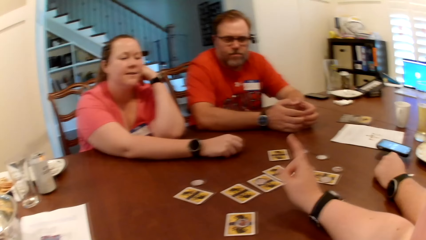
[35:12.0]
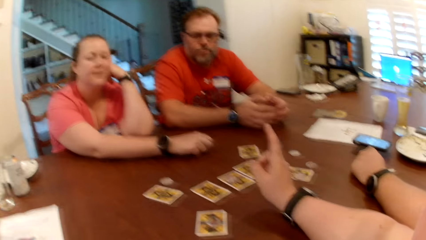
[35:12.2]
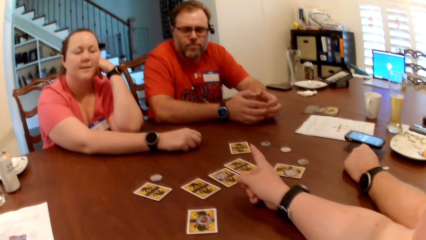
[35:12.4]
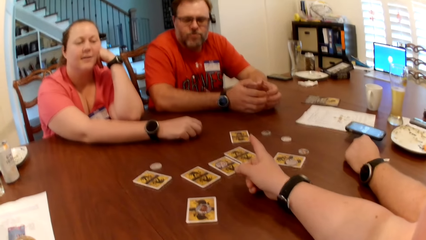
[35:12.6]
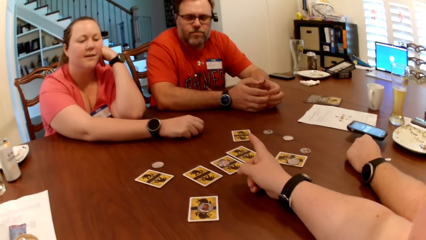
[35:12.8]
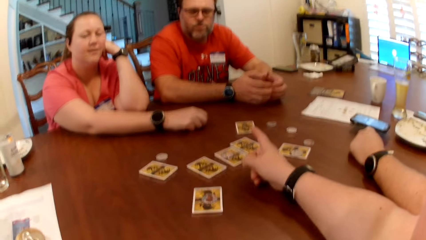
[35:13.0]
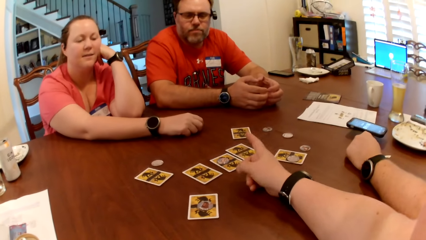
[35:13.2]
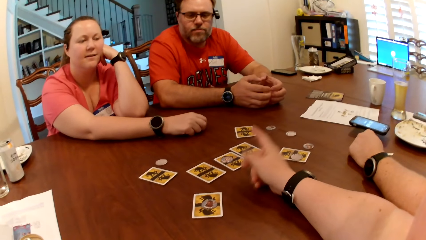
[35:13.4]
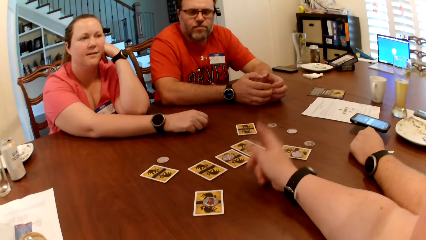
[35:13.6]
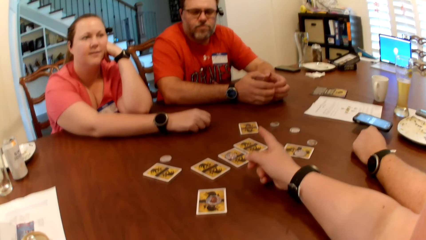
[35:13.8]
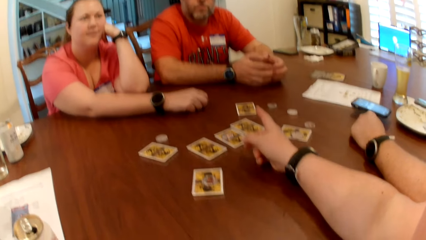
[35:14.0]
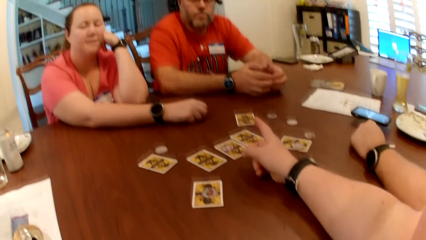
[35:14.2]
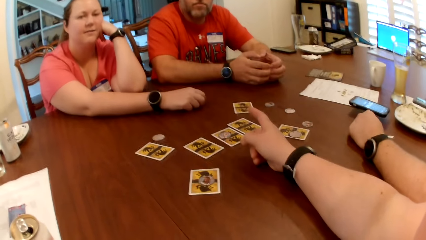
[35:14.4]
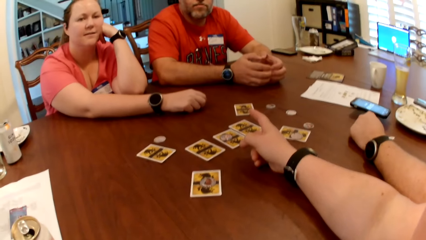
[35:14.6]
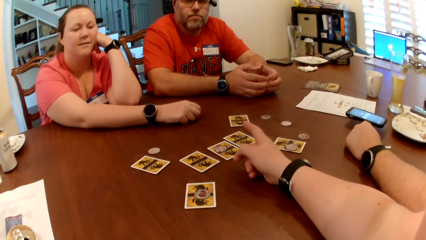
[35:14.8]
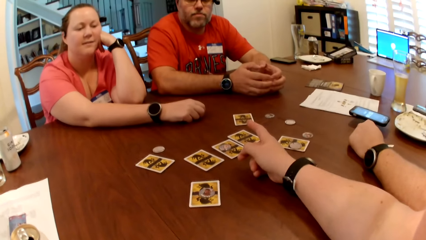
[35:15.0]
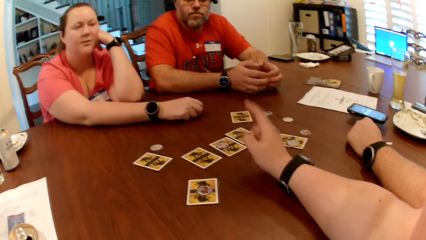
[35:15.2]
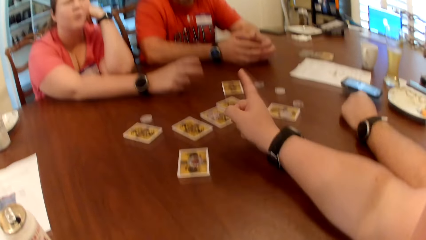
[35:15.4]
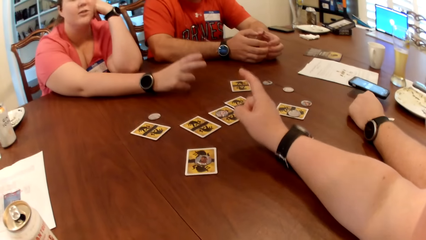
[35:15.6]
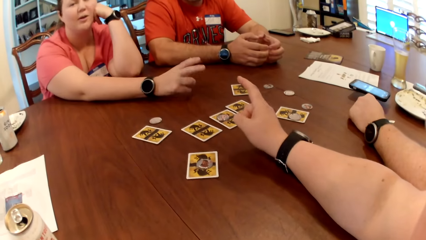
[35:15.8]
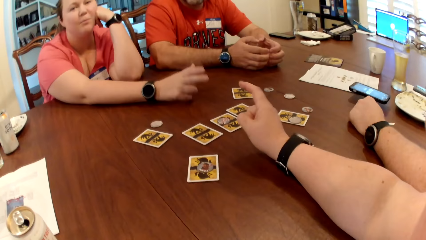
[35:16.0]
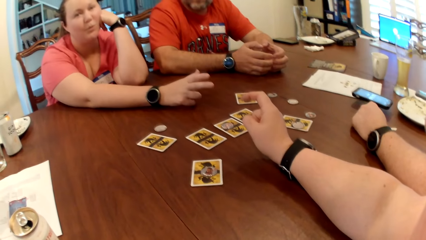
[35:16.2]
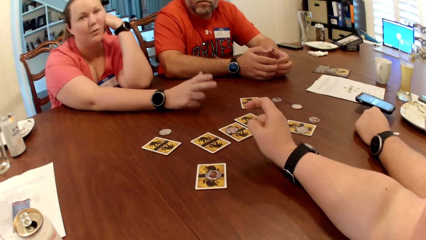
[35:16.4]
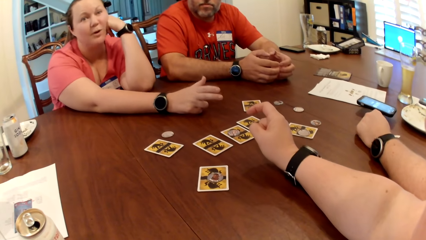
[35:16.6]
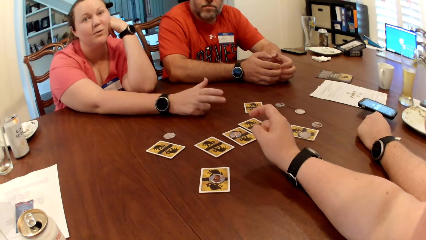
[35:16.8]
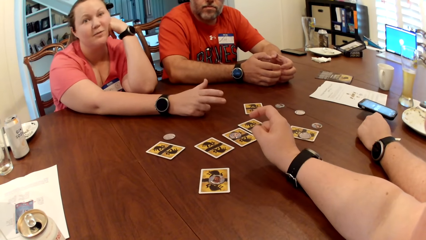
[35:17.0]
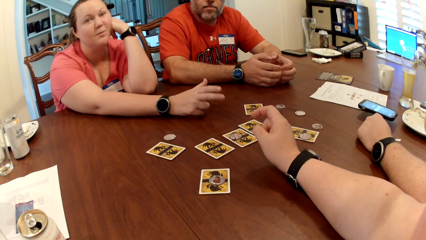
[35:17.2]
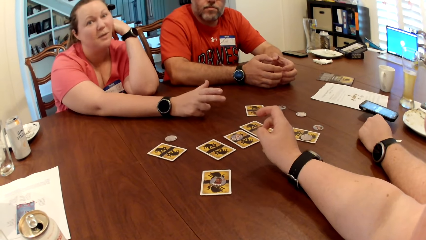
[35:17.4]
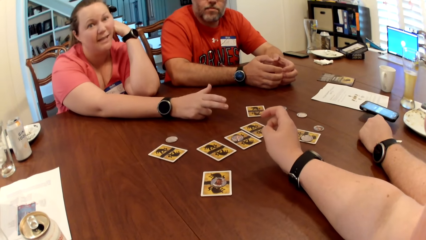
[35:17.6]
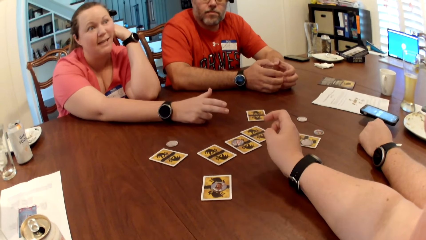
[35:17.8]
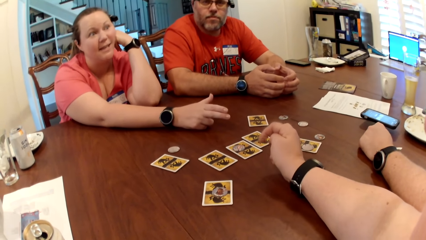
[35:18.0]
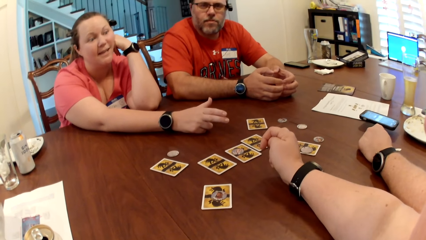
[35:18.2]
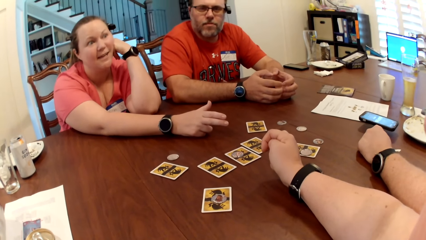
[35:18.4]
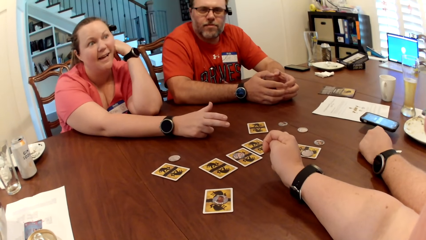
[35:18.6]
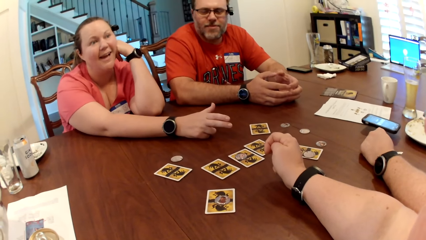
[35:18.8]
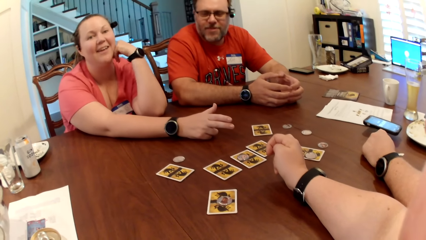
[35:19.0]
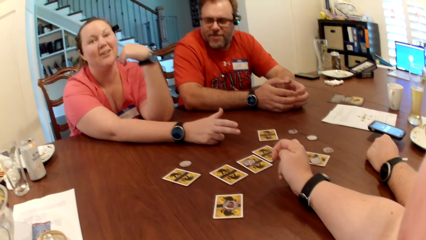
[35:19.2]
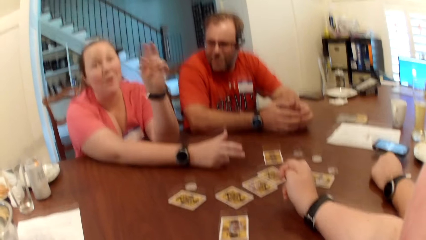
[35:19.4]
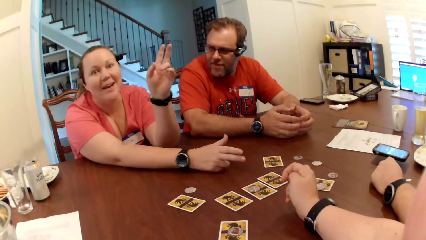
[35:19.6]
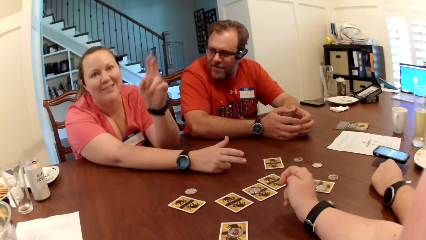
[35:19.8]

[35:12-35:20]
The lady converses to the camera wearer.

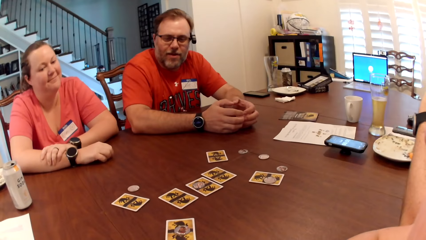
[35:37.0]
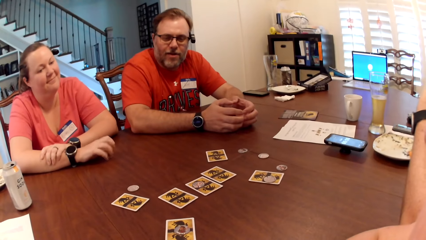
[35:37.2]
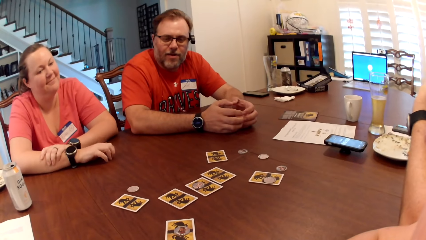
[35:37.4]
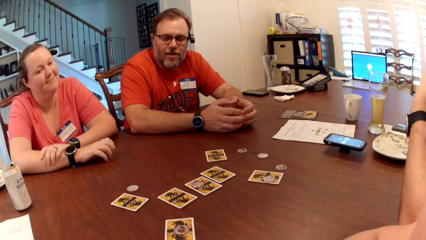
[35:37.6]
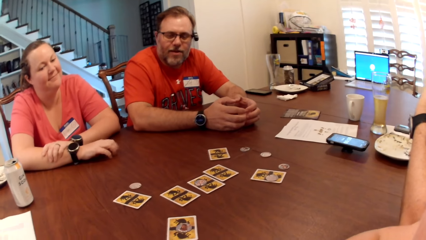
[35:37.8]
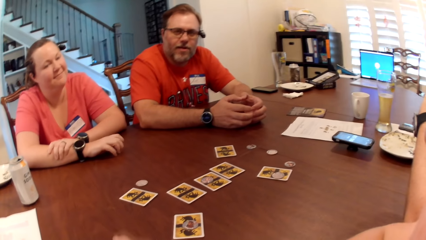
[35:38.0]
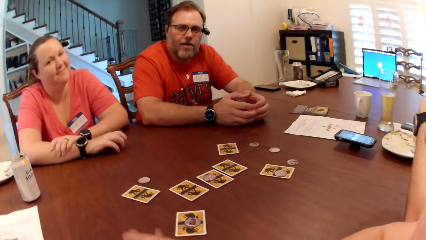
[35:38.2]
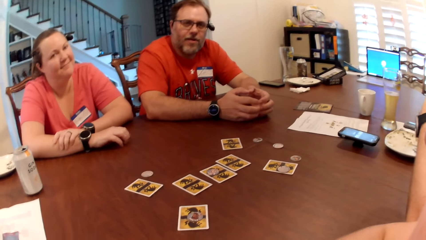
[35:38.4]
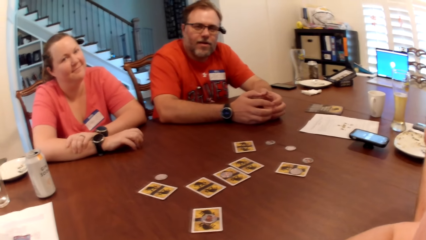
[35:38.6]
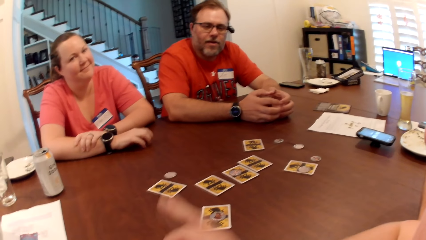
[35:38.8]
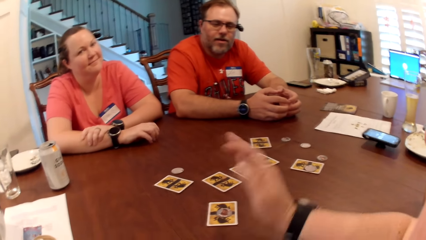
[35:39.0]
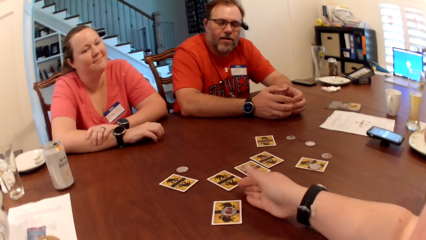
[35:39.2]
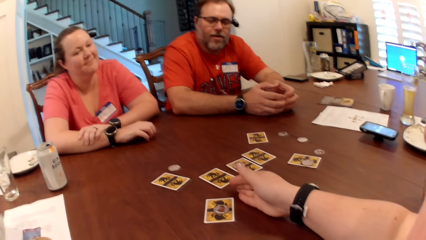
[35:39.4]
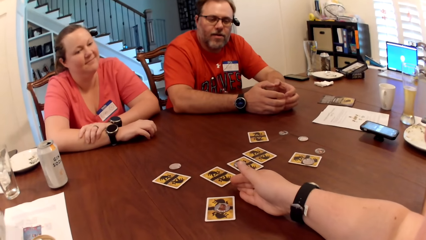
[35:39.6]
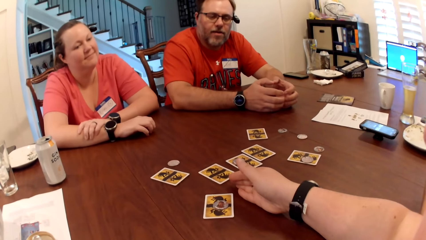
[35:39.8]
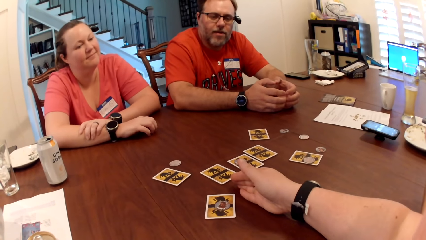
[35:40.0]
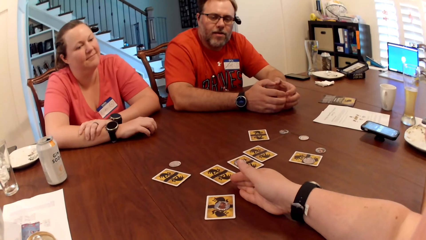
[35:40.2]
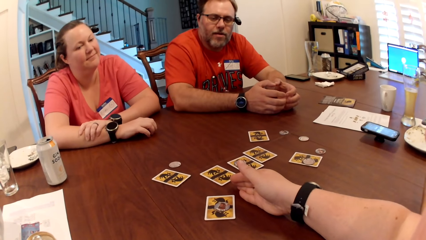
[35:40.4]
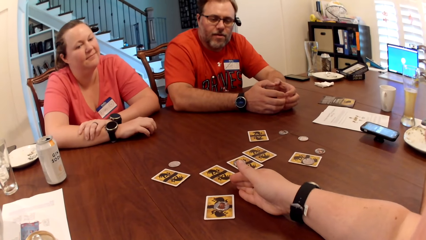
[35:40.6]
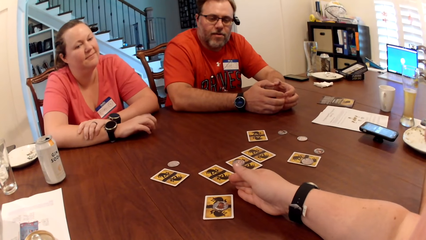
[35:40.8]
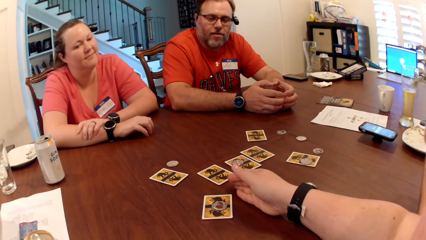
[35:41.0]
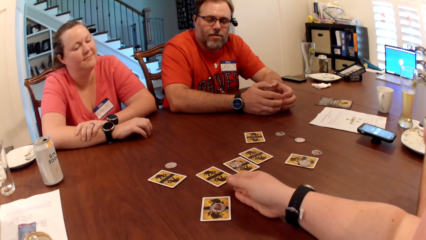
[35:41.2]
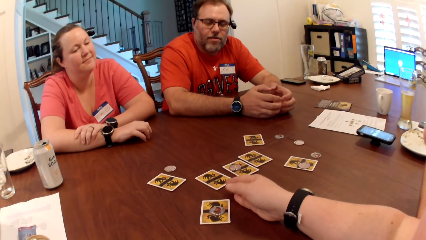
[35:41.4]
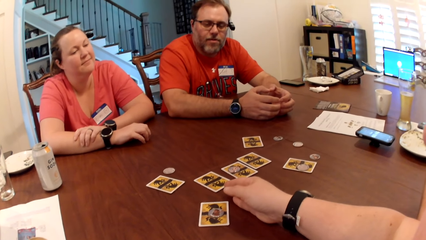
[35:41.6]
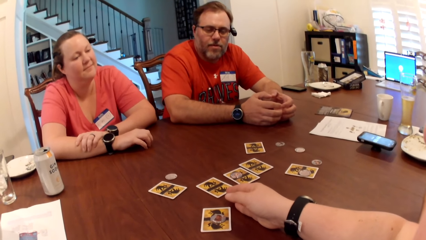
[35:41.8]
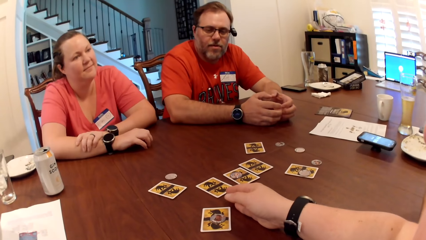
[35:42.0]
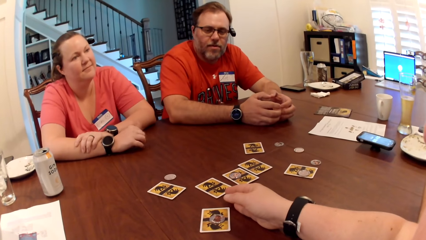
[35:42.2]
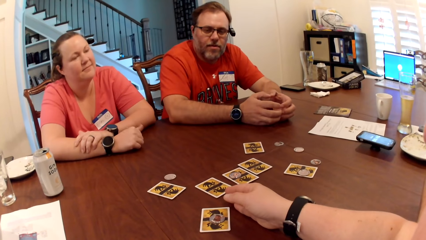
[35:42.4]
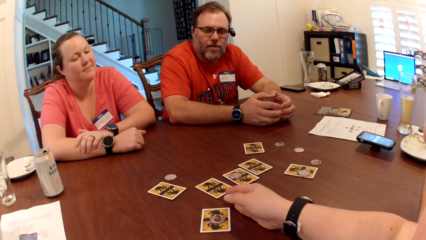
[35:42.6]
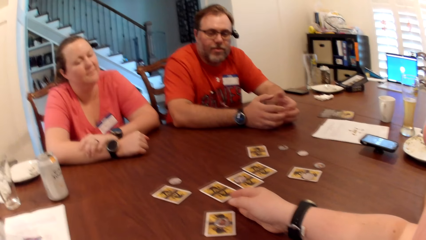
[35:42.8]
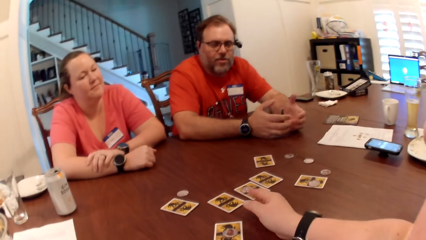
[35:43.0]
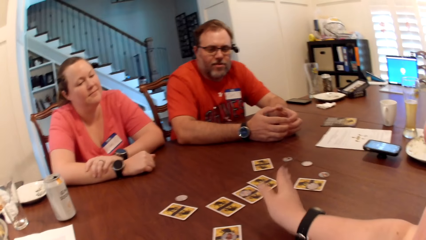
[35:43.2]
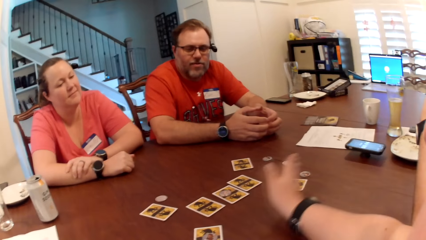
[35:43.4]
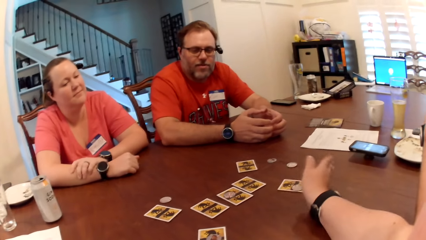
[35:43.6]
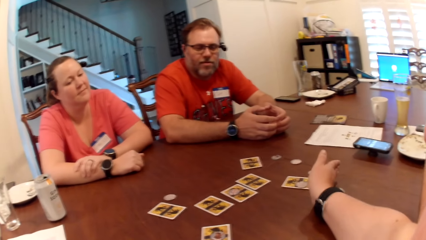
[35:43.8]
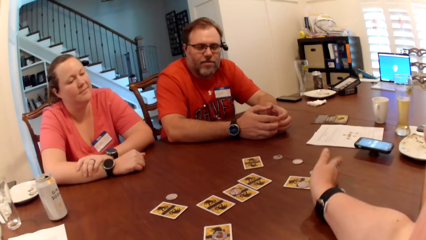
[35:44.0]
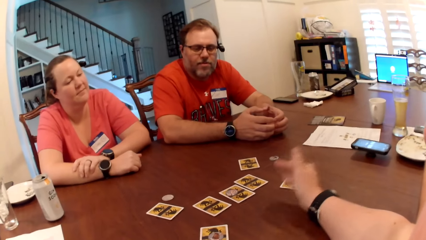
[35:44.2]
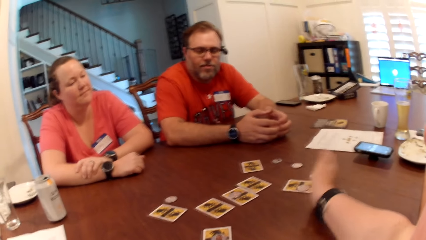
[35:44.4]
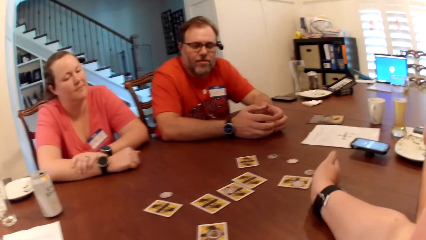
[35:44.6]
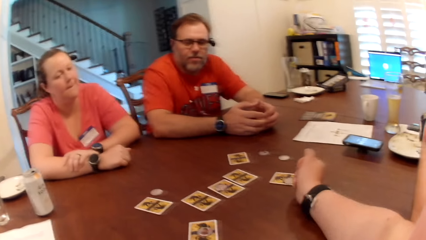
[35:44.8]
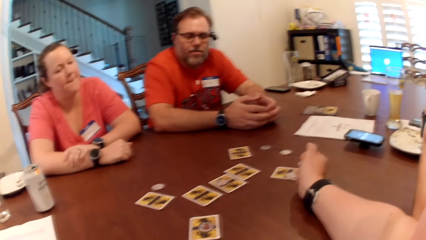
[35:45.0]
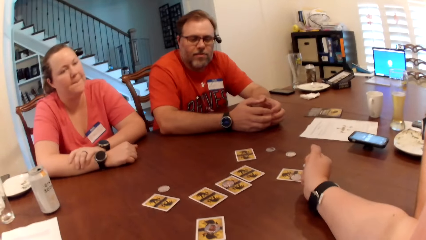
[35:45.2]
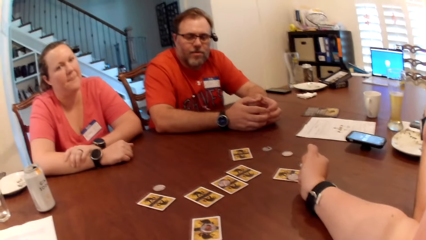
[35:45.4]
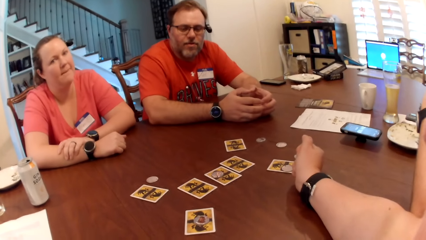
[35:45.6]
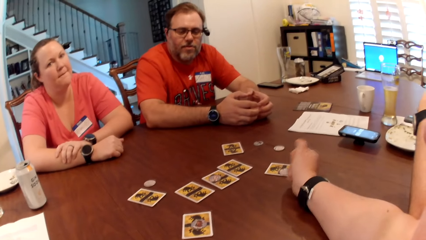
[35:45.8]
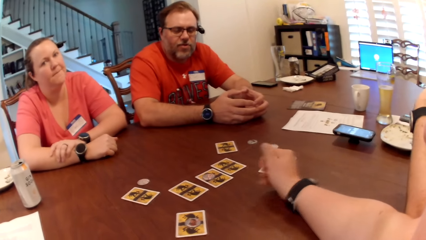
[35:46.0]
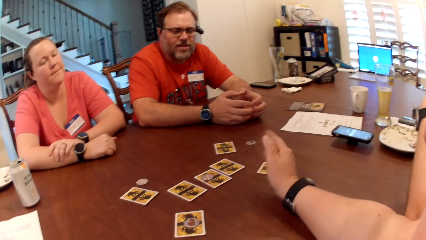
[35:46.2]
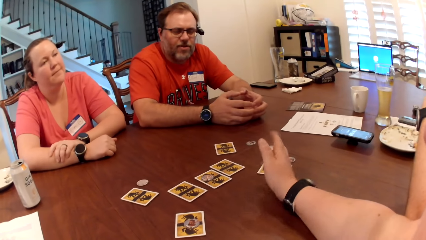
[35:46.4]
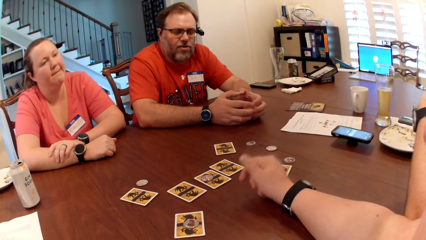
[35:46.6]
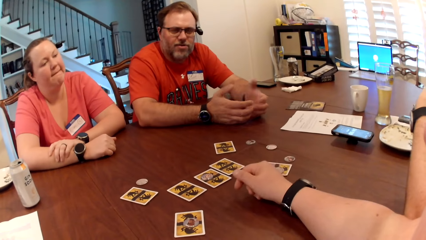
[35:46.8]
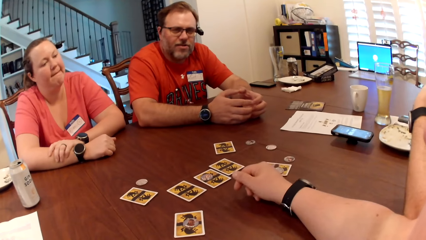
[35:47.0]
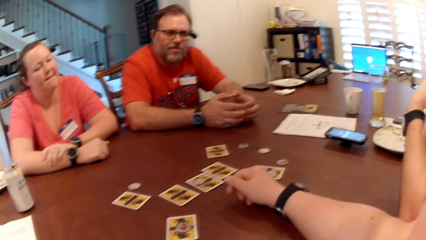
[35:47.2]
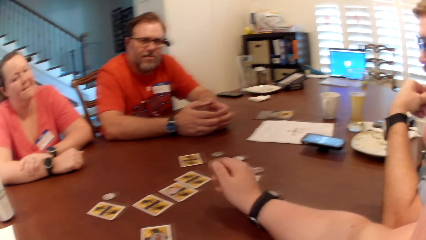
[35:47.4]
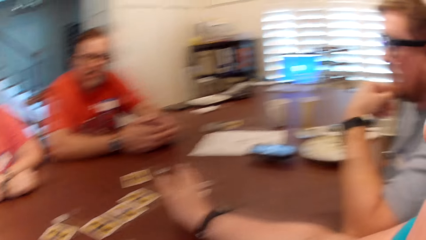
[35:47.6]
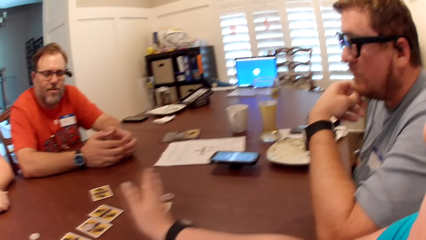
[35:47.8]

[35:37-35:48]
The camera wearer converses with the lady, a man and another man. She makes gestures with her right hand. The first man converses with the camera wearer.
